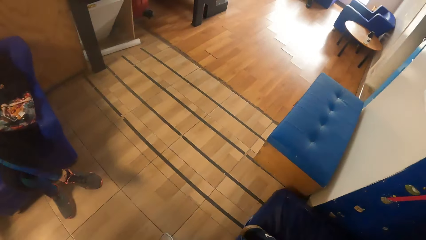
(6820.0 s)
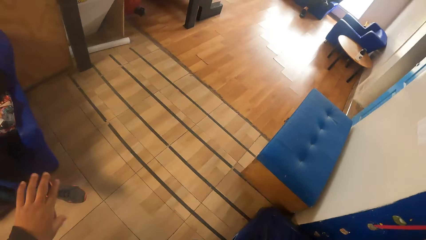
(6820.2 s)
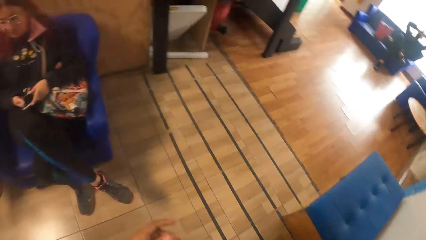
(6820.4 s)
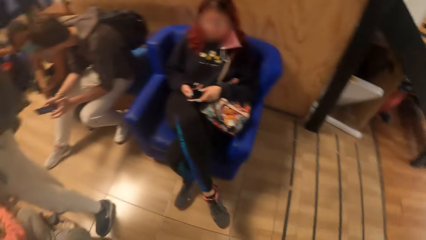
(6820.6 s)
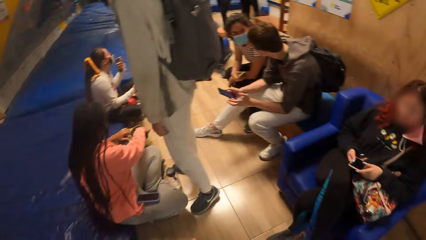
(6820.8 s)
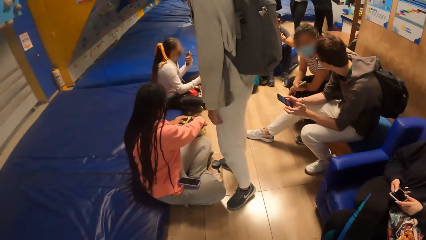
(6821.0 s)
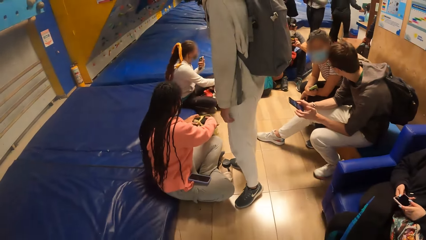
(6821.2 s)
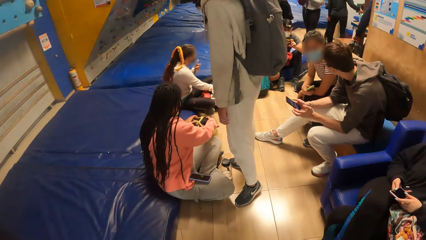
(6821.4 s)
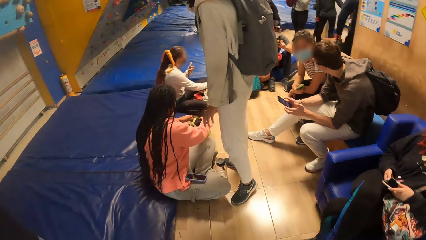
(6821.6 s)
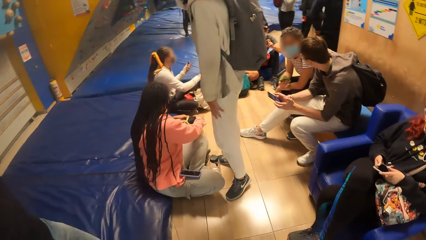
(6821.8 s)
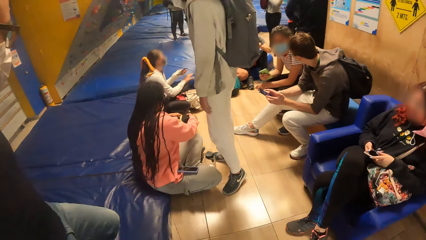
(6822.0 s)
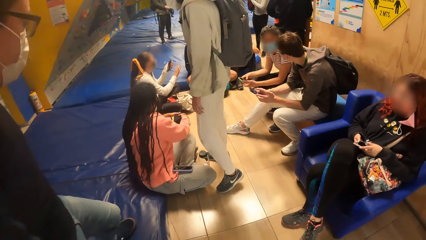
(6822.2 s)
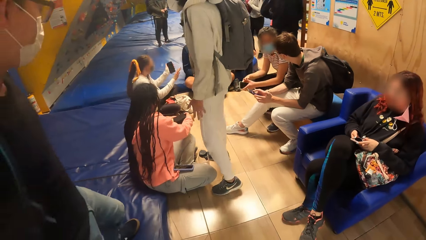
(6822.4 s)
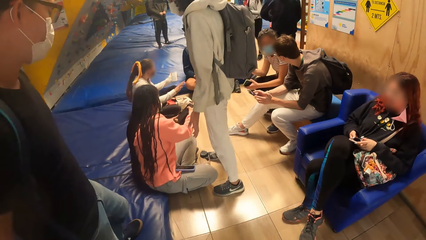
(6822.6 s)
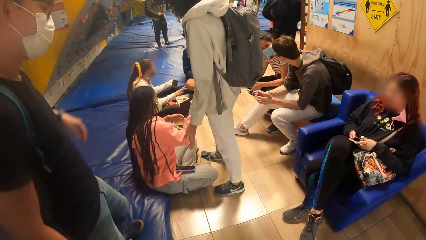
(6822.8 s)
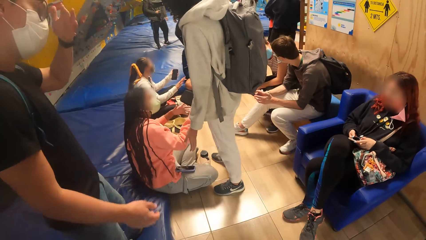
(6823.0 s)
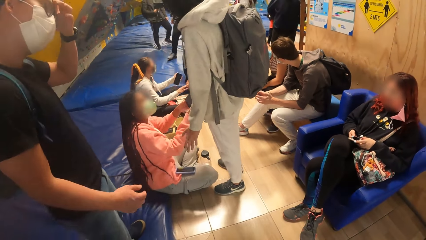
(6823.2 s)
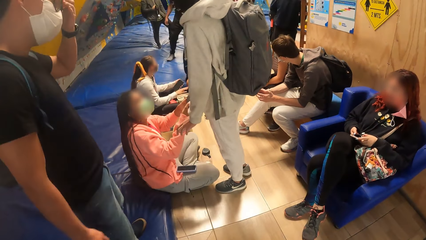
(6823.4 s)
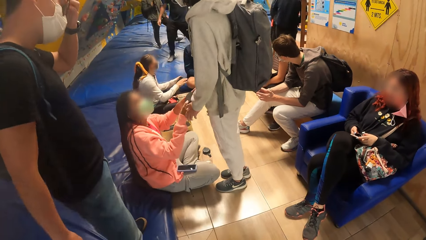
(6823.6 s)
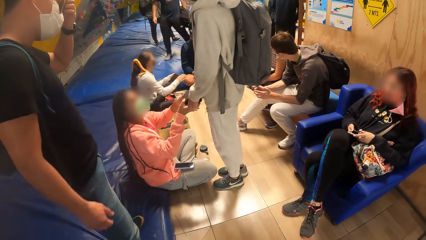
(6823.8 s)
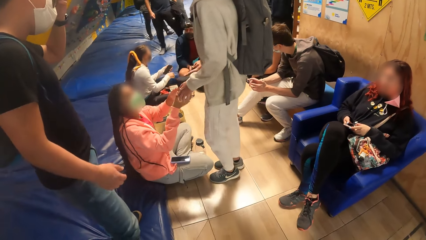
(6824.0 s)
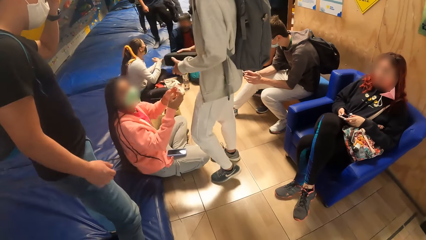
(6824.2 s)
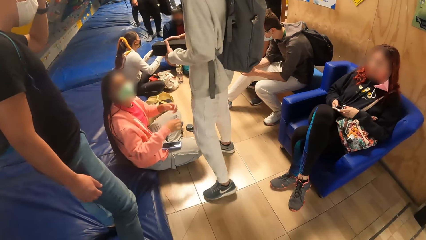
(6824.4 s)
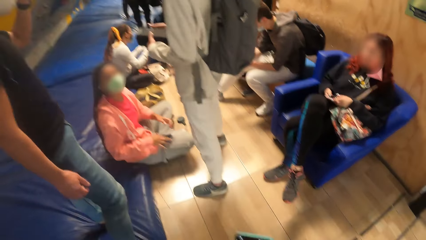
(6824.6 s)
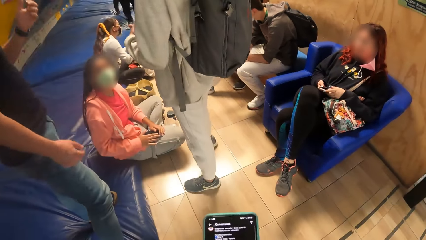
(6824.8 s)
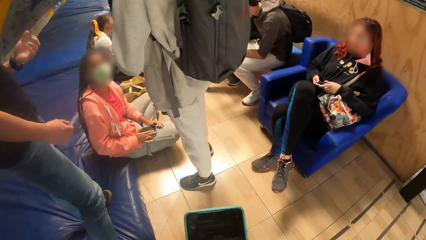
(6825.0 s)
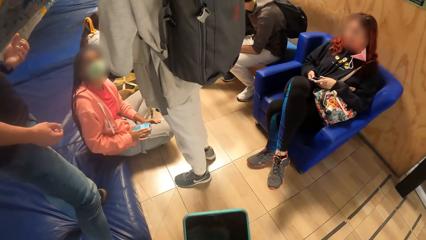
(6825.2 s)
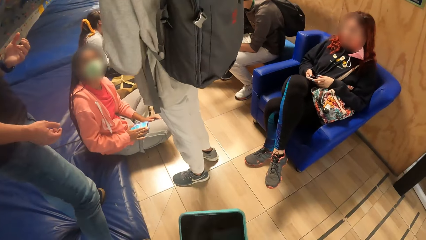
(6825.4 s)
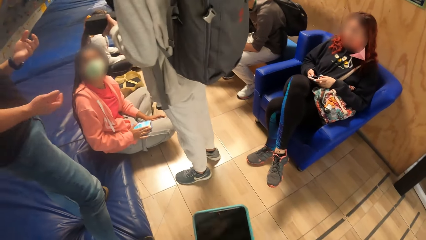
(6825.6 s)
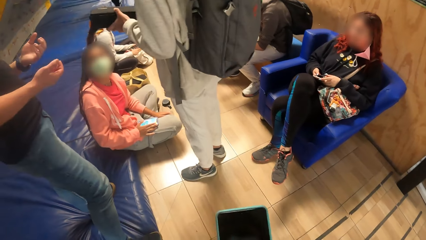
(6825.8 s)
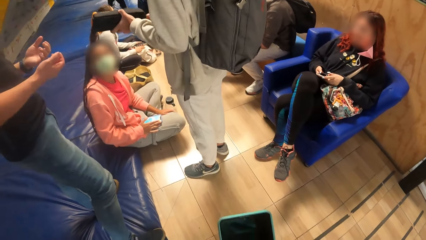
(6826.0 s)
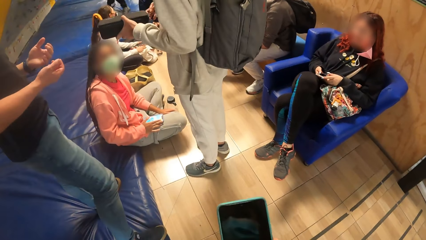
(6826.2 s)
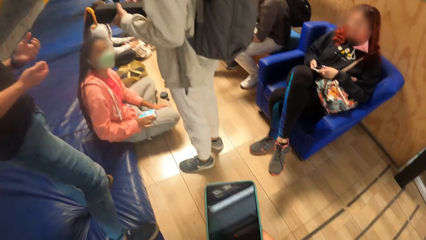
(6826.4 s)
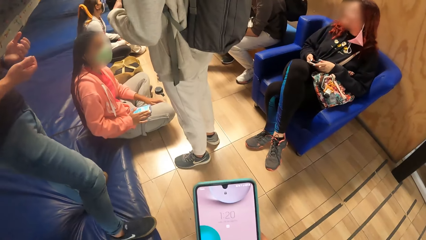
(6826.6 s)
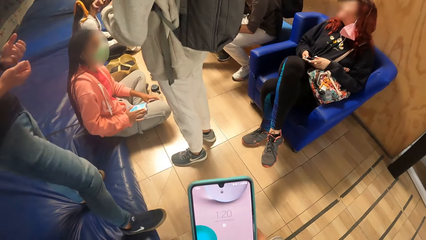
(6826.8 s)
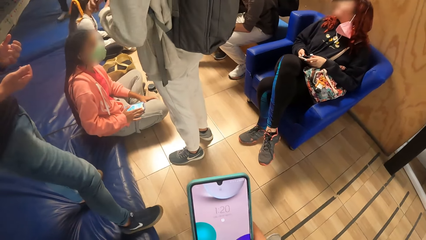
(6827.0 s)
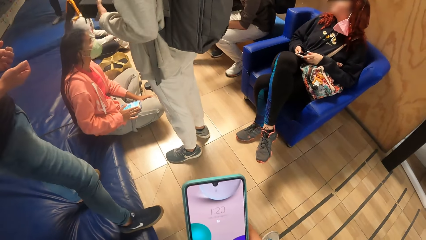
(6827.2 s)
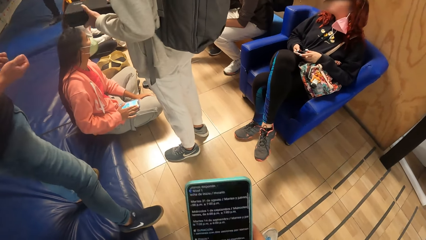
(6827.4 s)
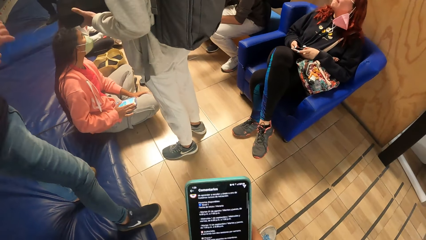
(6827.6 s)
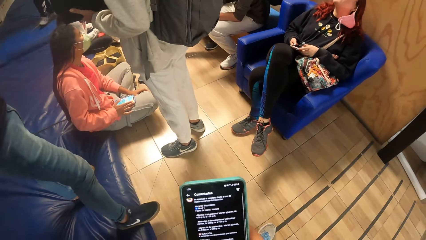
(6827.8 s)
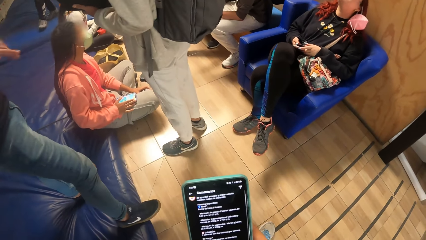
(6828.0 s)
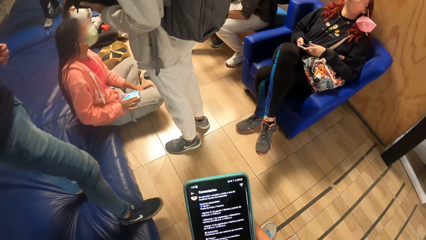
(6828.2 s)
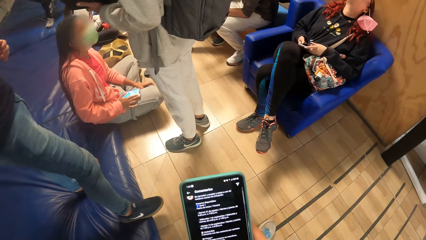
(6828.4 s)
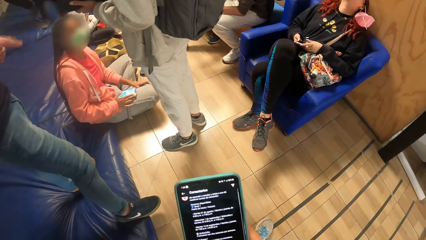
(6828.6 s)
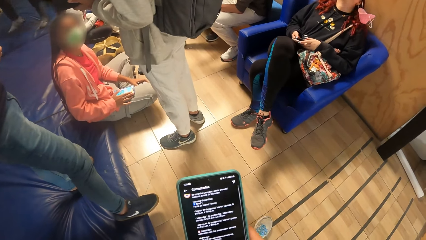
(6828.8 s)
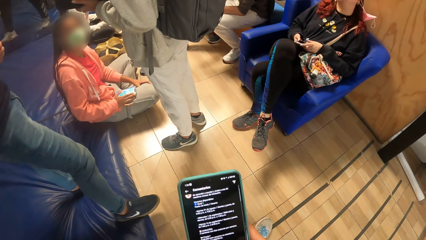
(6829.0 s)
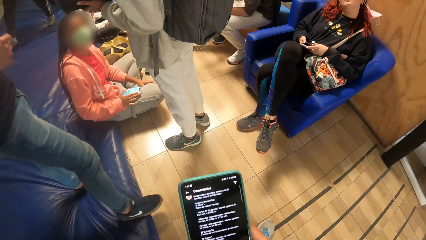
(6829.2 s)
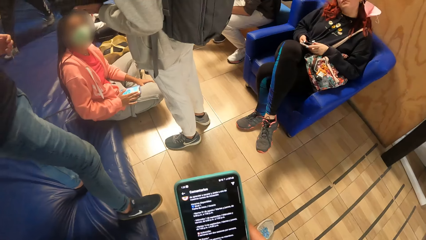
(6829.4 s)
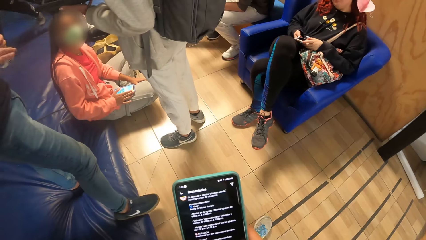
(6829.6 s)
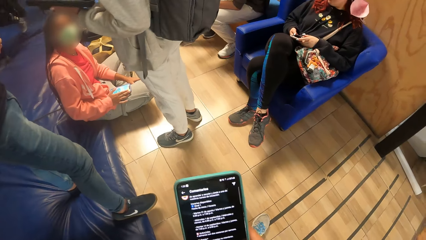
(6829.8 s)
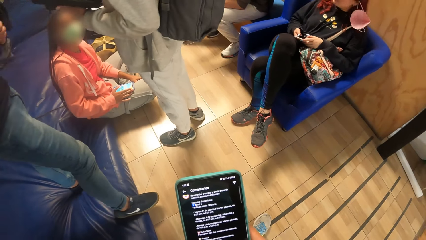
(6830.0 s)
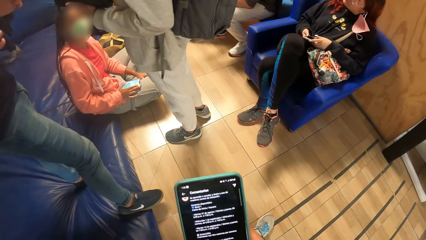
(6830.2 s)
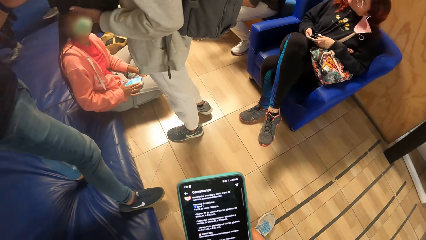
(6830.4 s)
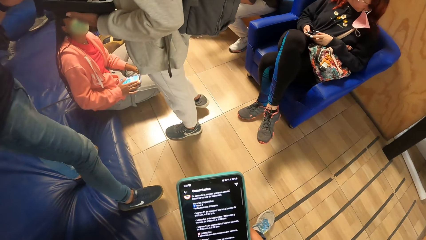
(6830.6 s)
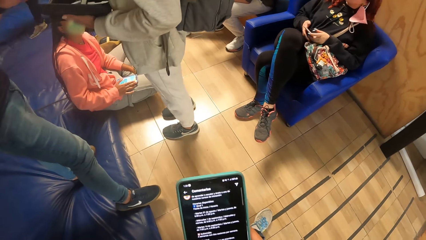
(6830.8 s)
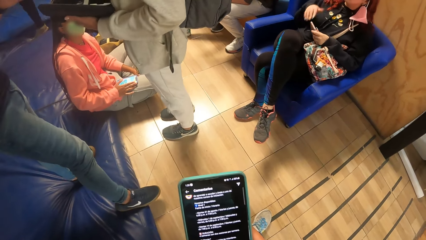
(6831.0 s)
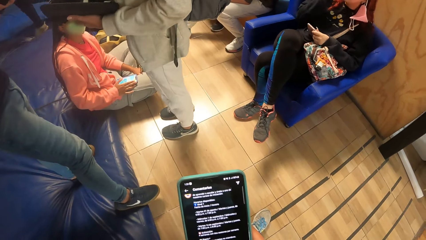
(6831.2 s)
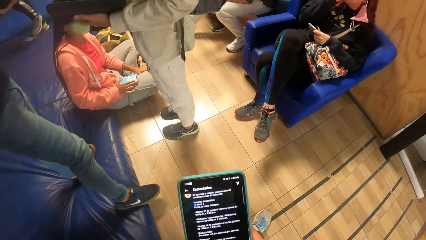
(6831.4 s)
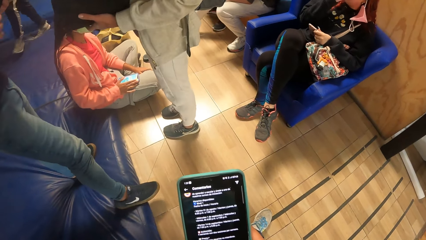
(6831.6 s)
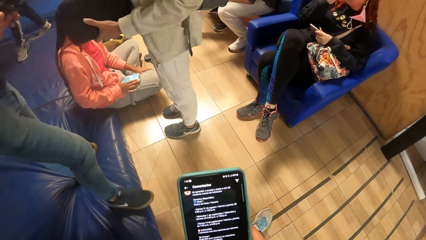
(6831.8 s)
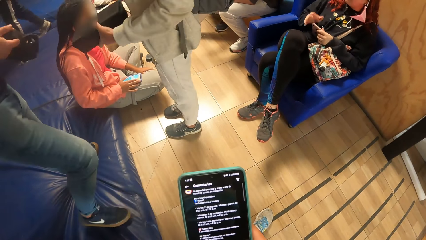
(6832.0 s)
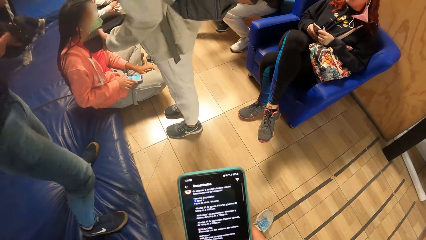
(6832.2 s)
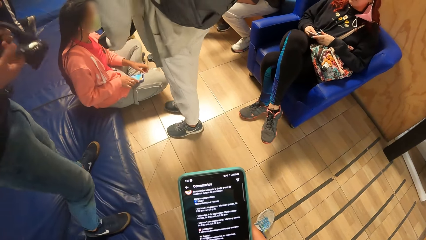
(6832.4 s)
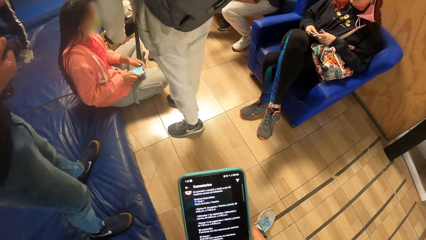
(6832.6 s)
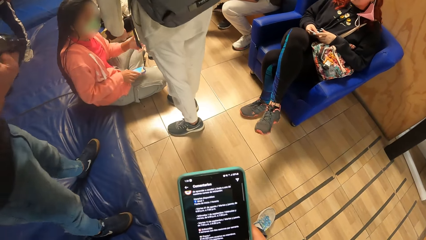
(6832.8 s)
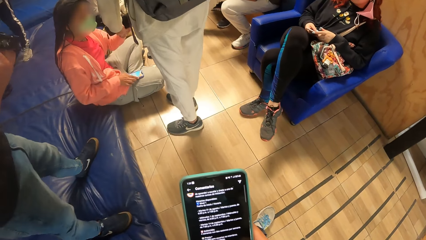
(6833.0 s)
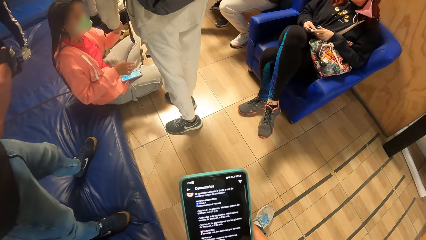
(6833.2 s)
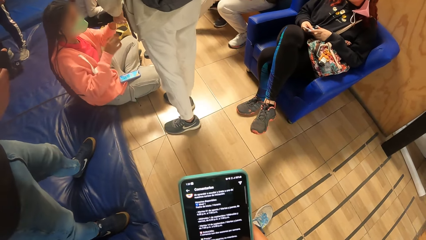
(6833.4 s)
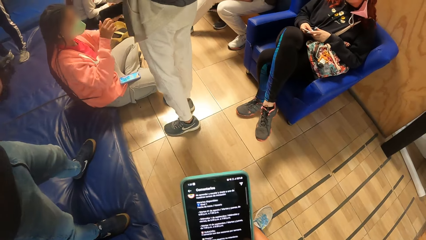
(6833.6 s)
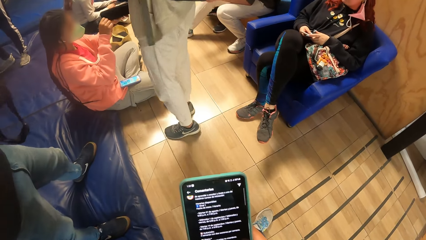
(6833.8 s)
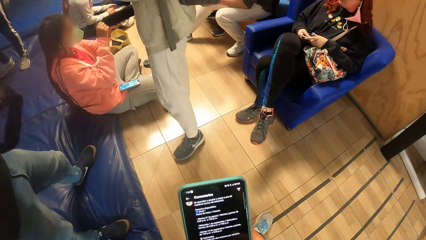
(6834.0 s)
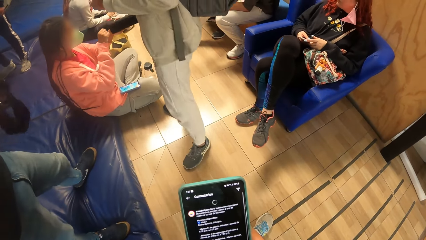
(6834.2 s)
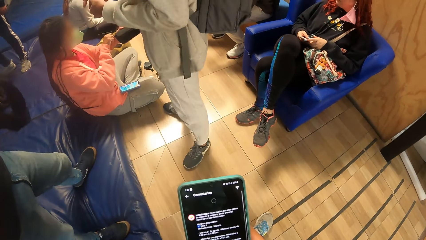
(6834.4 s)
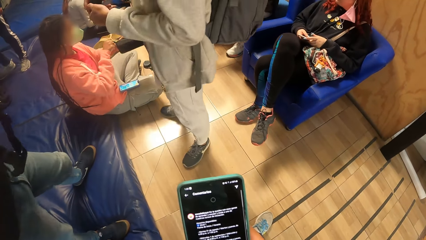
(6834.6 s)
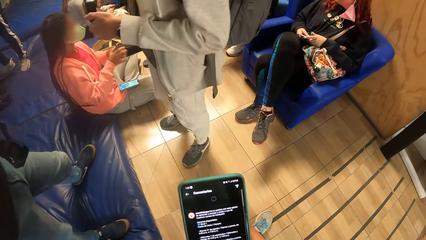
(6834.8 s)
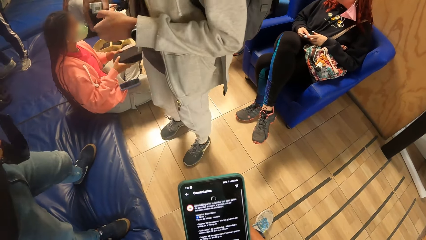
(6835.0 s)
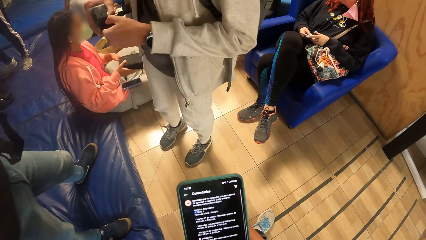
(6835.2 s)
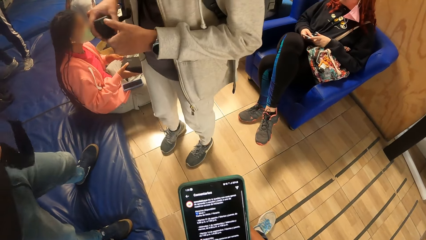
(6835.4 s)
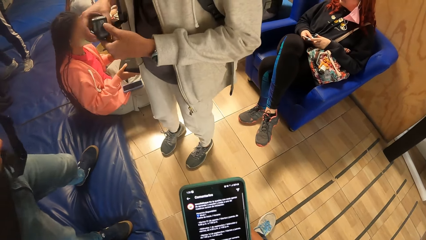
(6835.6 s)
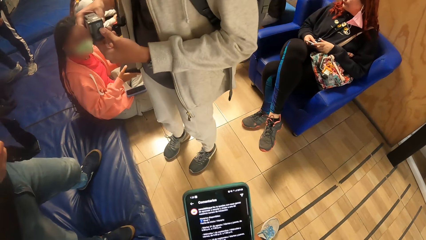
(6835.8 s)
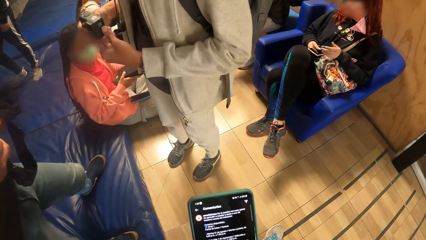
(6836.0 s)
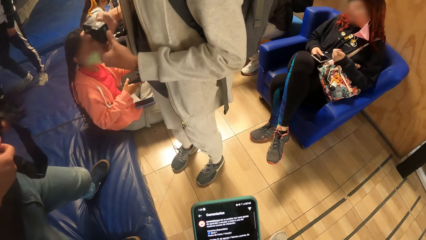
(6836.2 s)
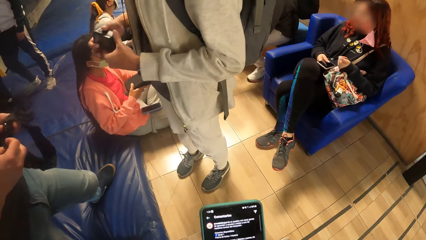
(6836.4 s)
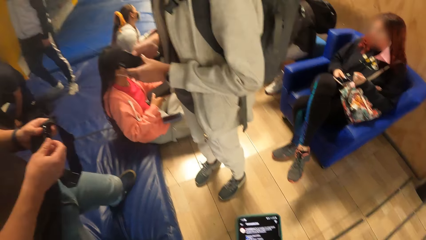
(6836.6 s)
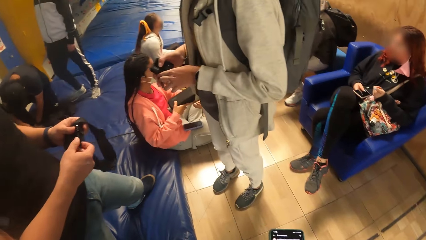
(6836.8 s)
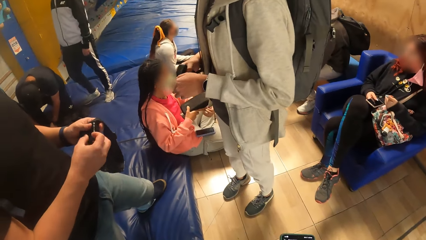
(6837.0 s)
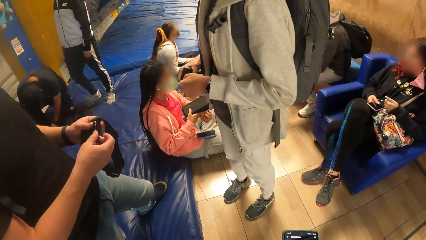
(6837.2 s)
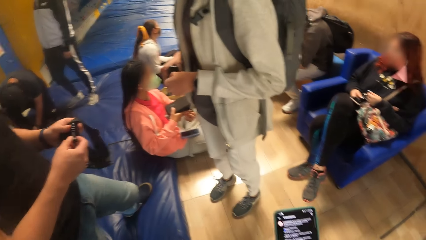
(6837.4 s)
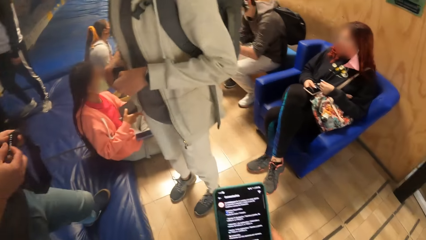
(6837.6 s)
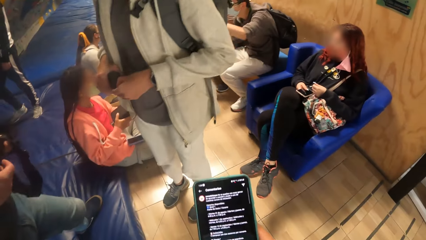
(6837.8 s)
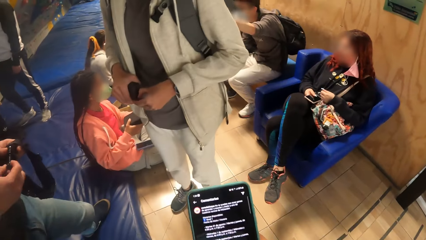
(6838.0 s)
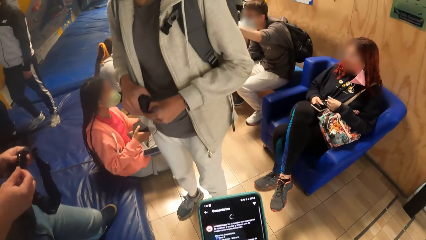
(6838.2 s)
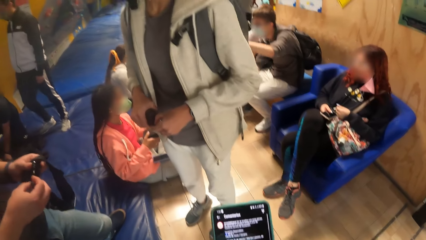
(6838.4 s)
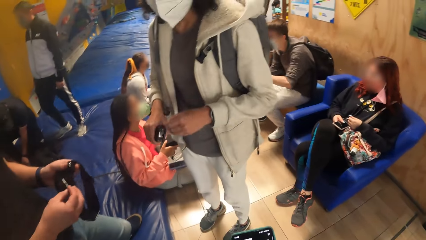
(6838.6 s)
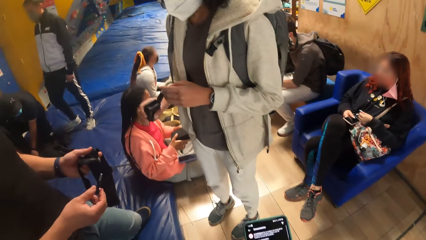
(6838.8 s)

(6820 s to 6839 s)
The woman gives another woman a box with her hands. The camera wearer presses his phone with his right hand. The other woman gives the first woman the box with her left hand.
